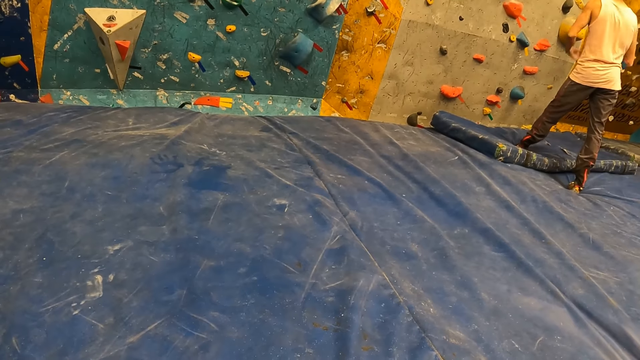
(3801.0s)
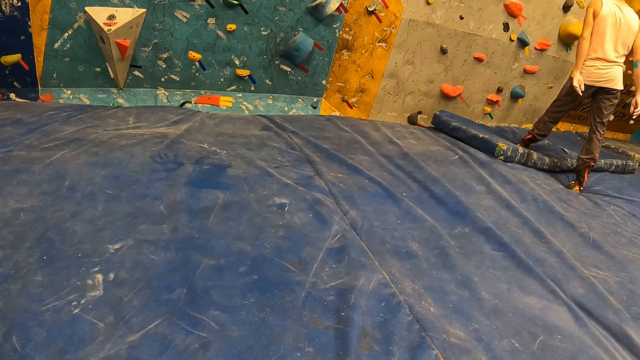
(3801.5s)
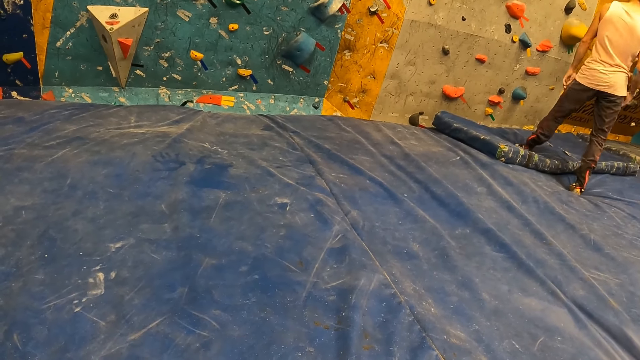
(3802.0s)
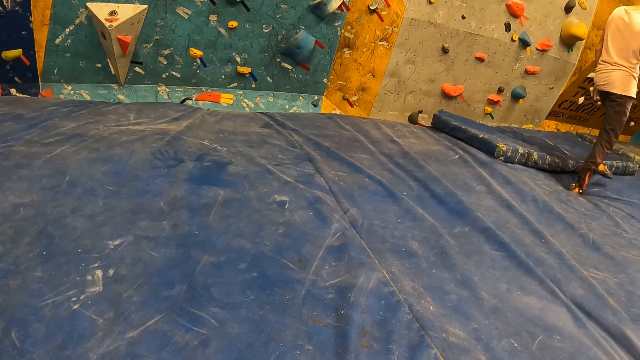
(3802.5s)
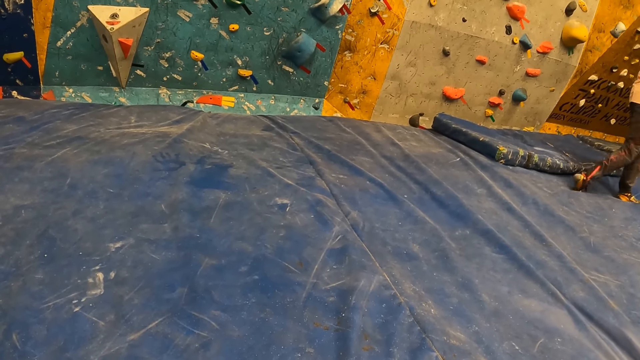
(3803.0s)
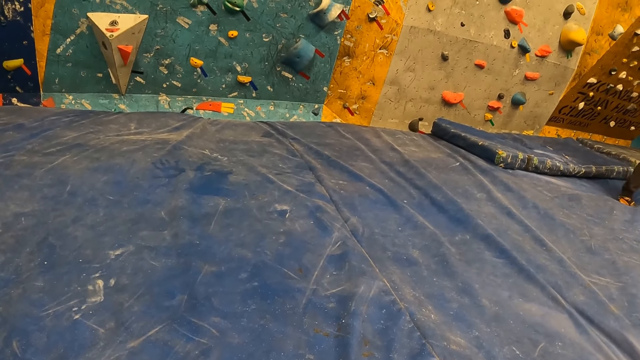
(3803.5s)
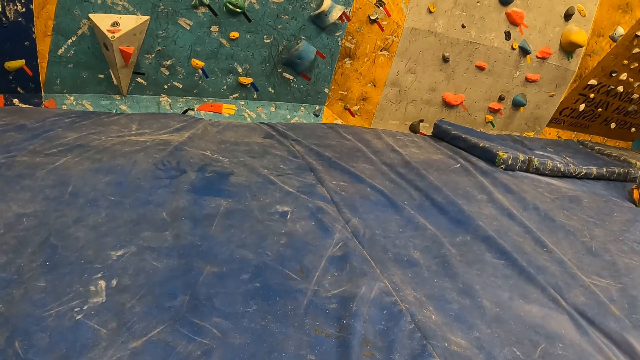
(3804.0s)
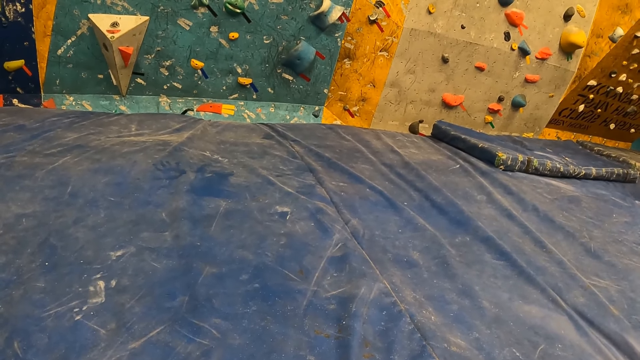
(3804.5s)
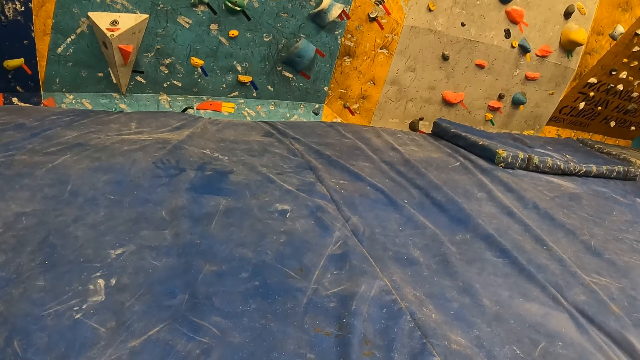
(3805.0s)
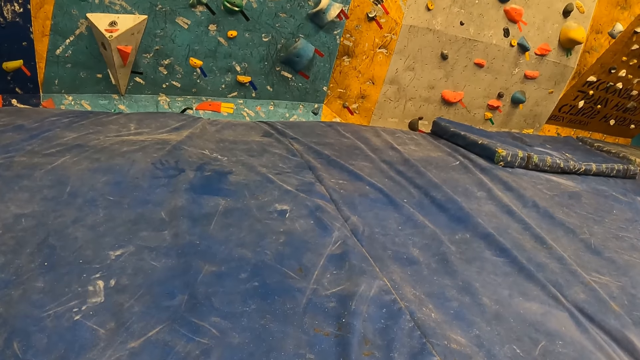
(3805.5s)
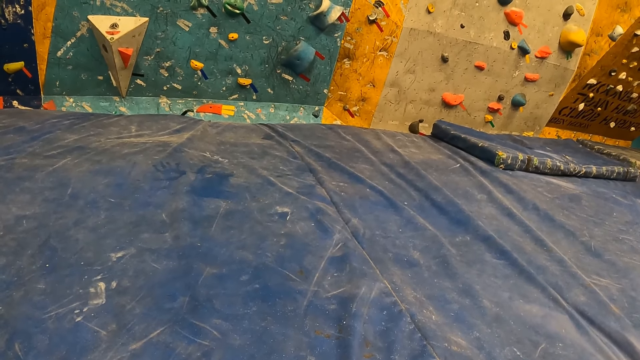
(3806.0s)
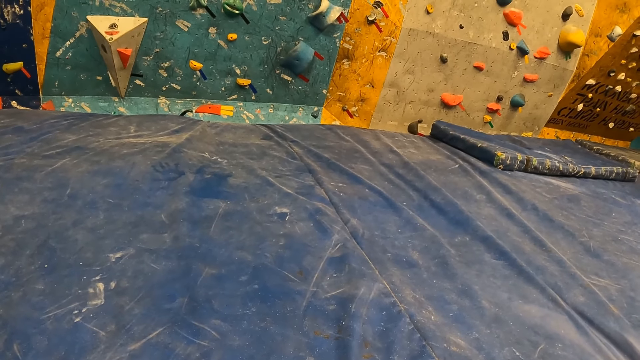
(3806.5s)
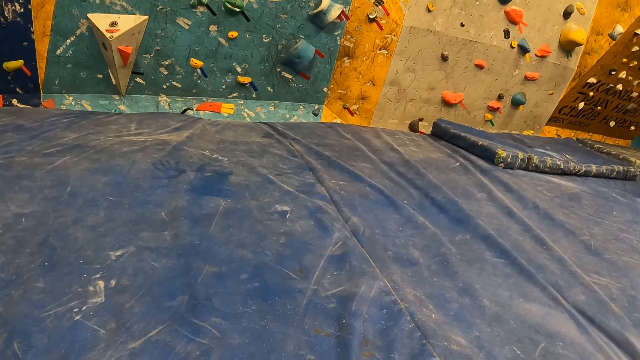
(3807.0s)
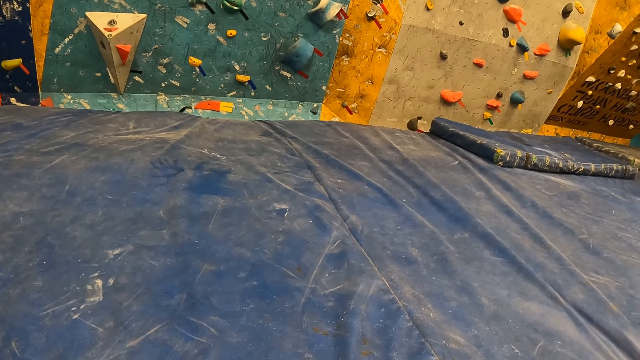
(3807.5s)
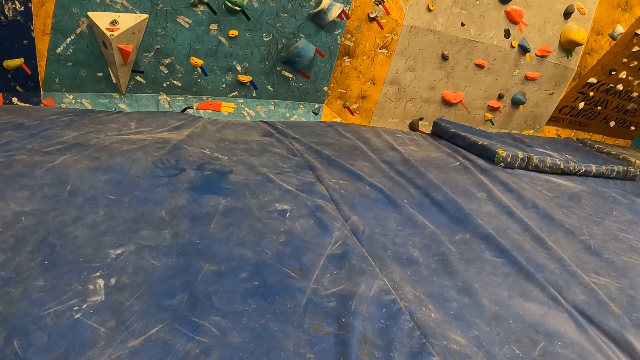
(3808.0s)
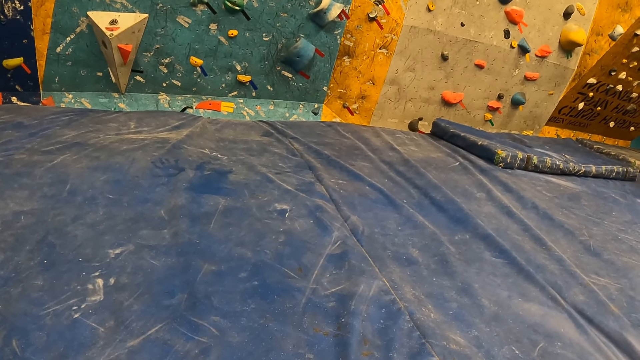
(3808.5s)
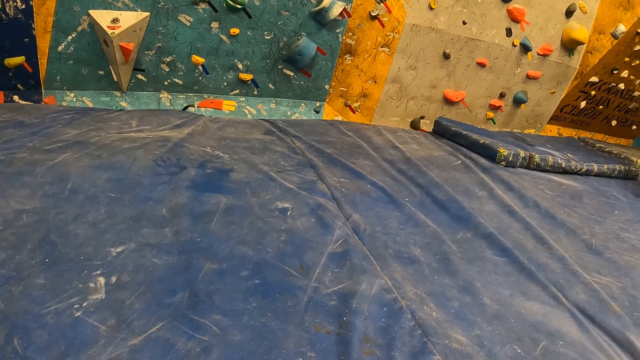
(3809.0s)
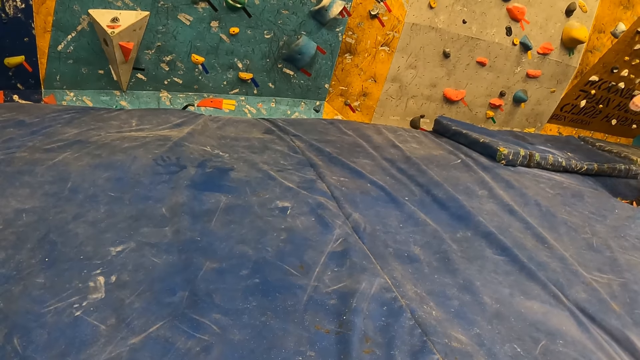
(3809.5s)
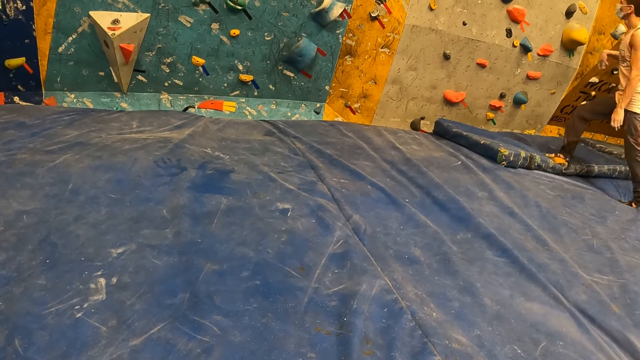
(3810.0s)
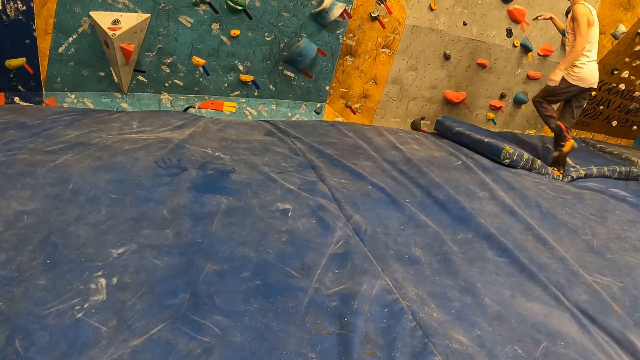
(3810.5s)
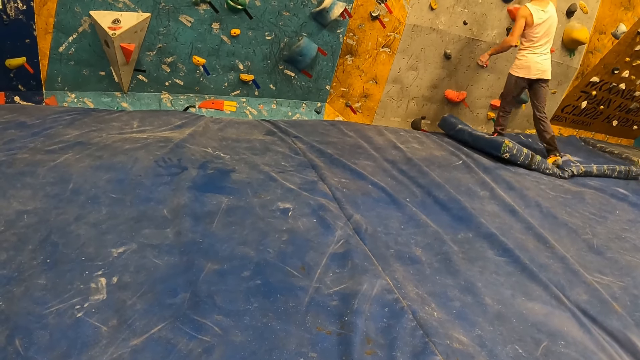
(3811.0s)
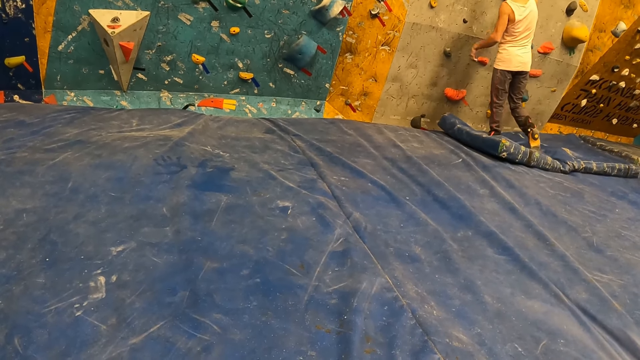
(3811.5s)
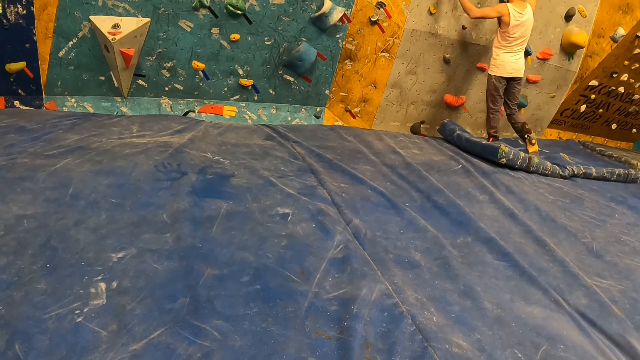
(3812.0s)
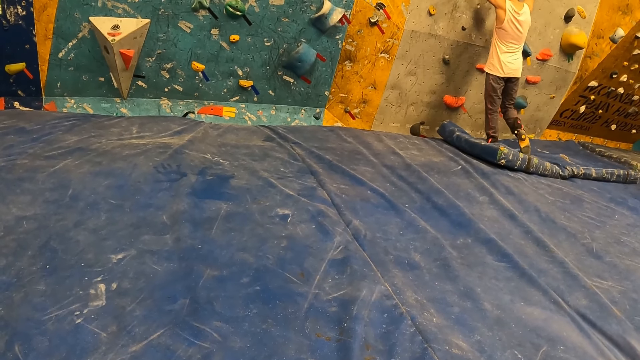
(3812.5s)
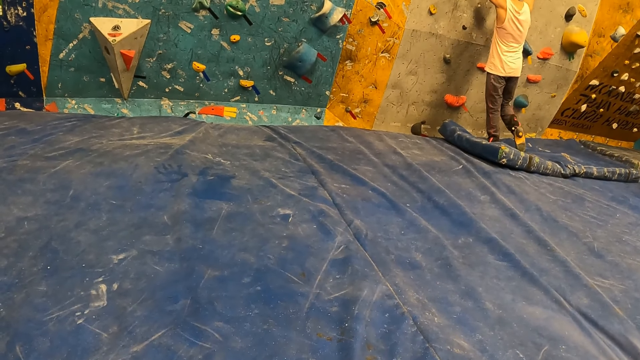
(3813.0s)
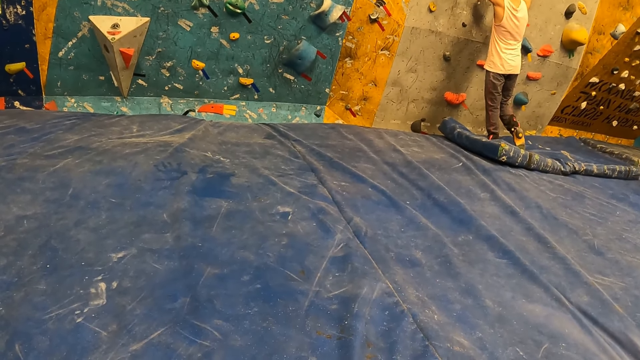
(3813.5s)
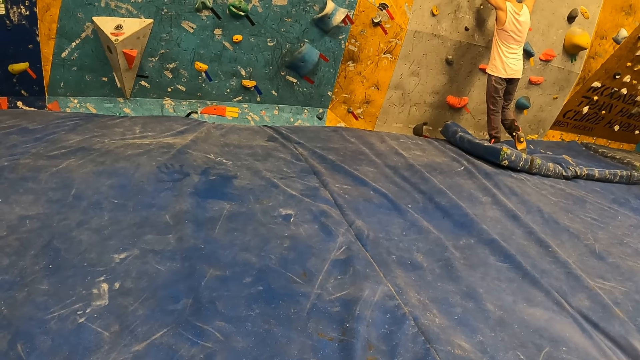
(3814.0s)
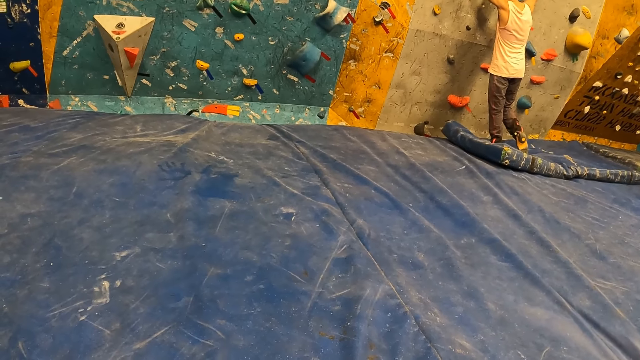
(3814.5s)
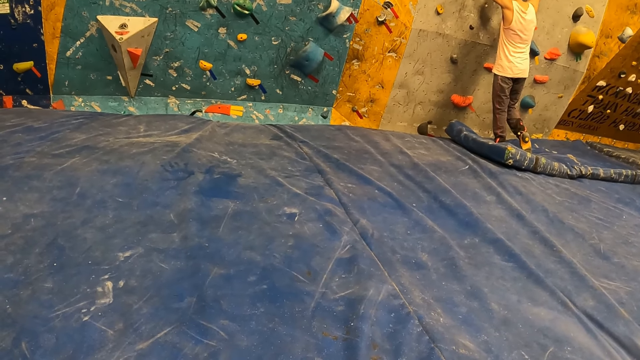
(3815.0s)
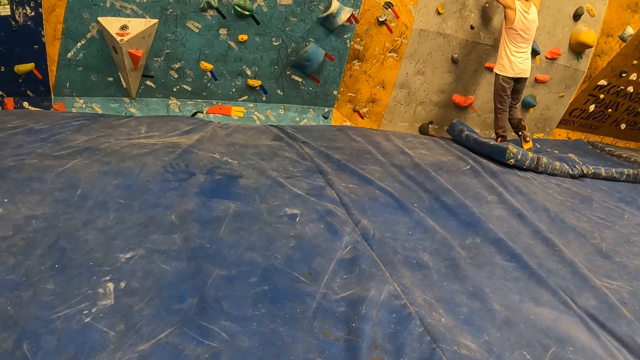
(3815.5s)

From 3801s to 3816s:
A man moves both hands. The man walks away from the wall, walks to the wall and touches the wall. The man holds the bouldering wall with both hands.

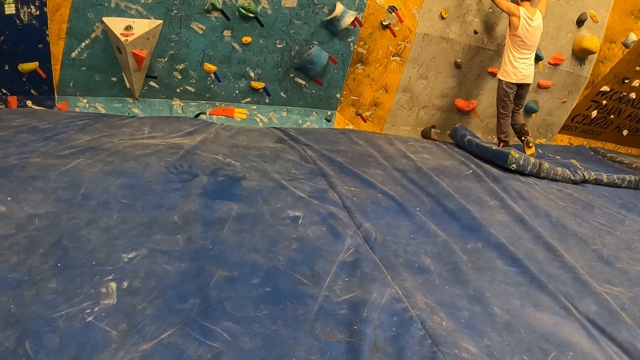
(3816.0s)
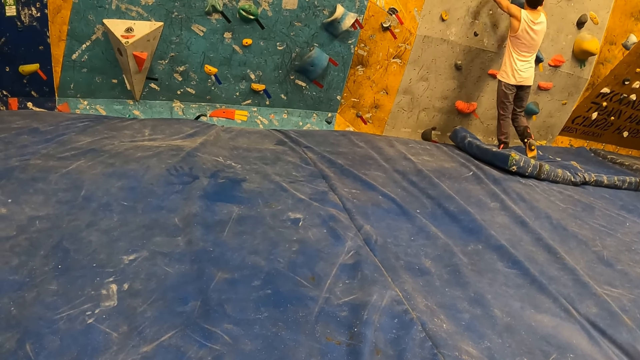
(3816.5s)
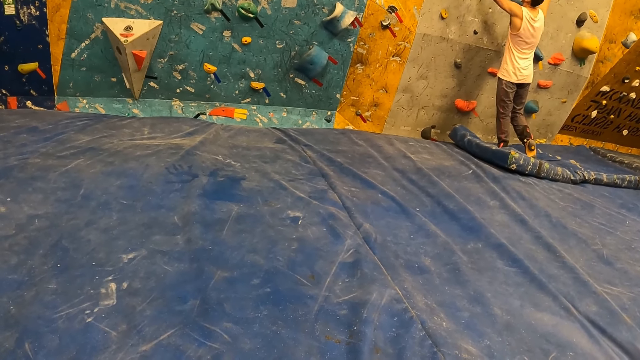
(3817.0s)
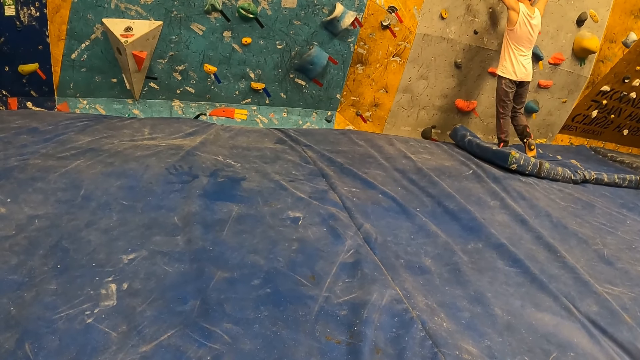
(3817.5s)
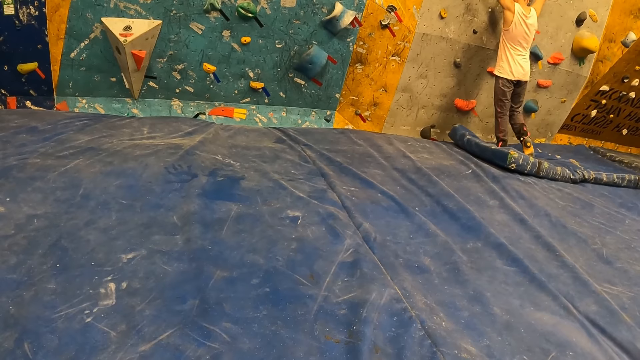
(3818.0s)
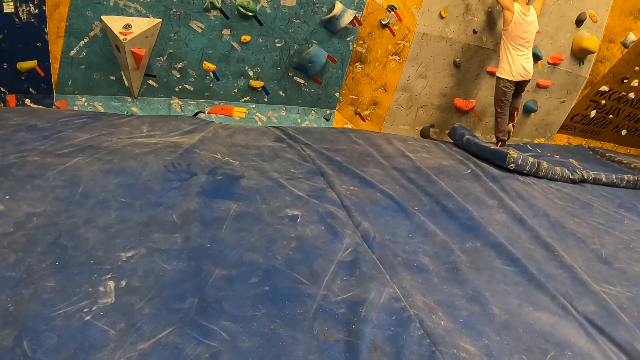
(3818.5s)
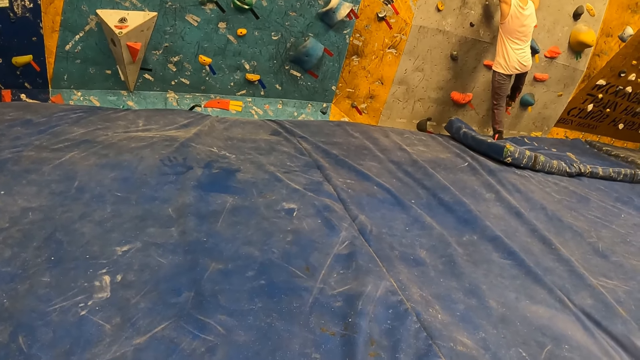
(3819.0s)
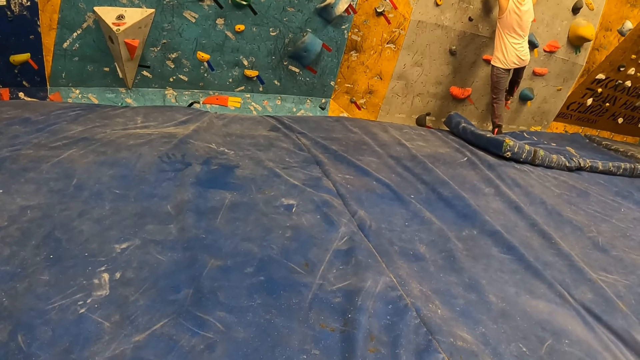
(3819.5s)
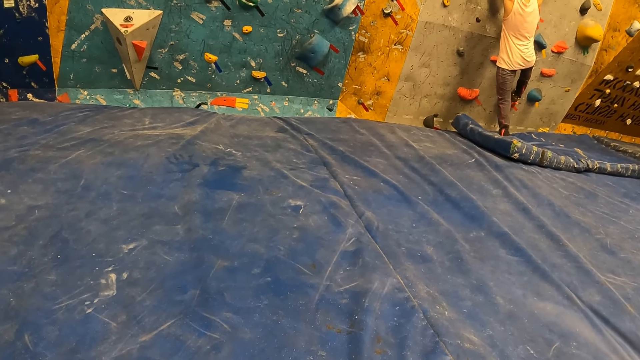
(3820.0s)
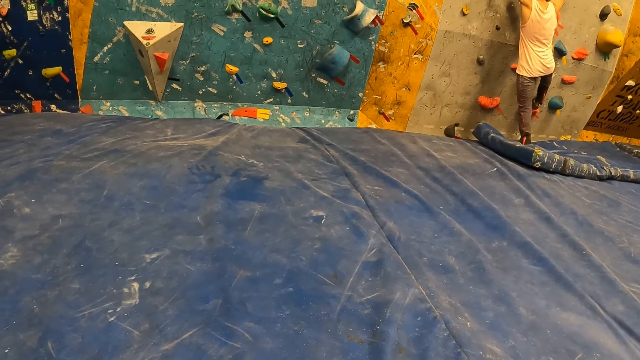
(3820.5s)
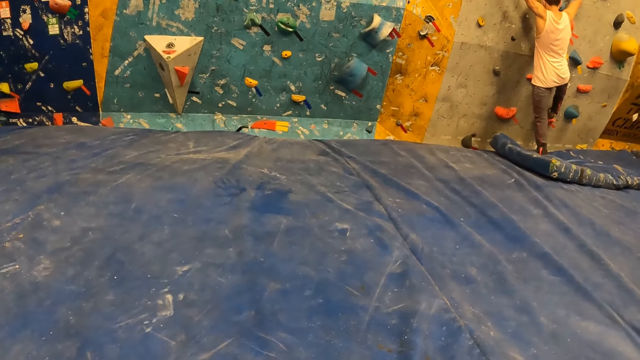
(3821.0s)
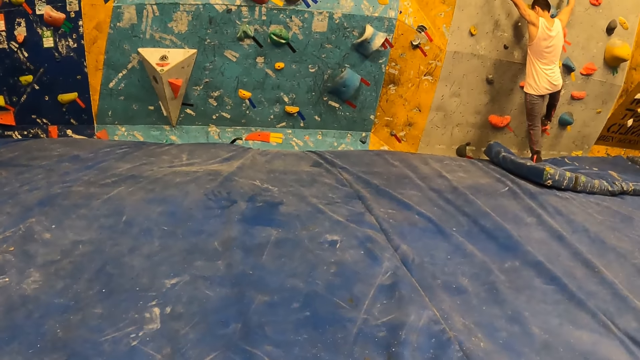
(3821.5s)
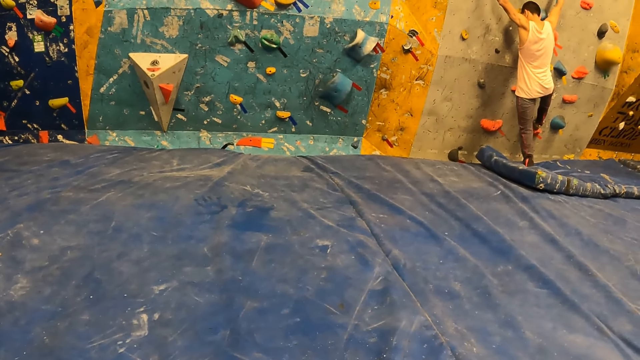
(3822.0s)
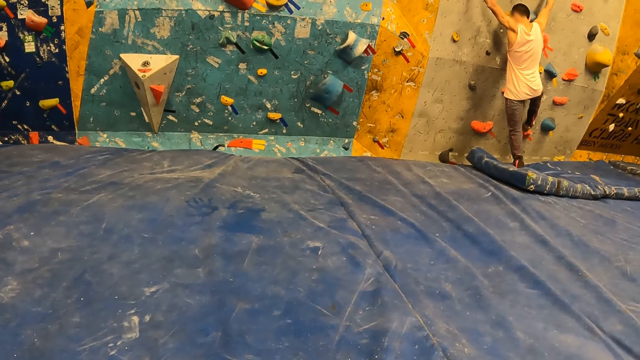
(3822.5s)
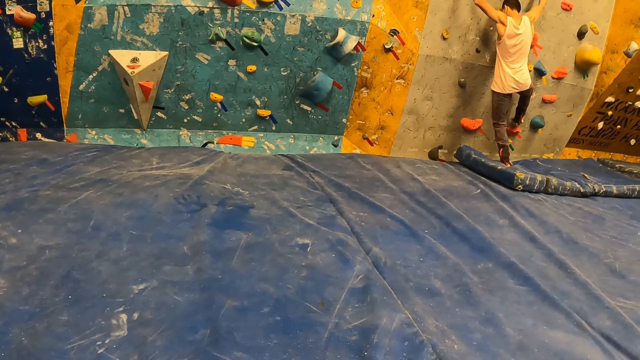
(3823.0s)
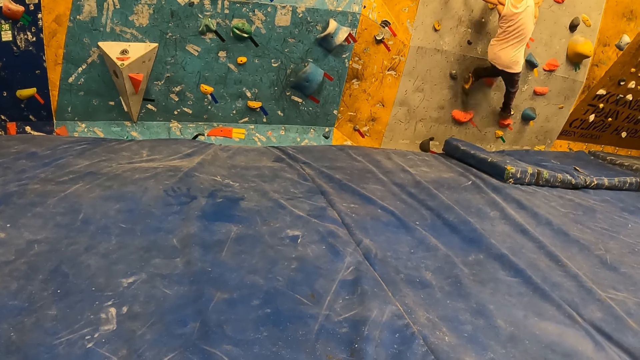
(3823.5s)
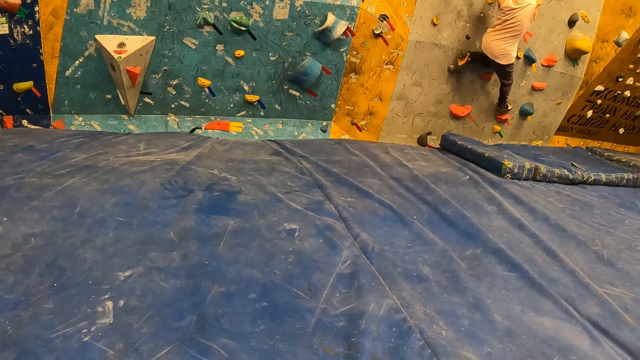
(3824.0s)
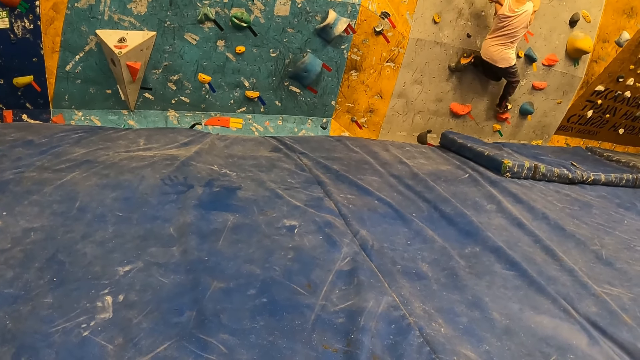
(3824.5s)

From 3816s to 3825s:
A man climbs the bouldering wall with both hands.
